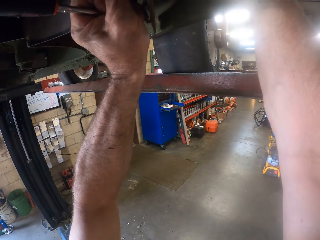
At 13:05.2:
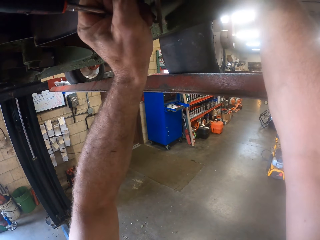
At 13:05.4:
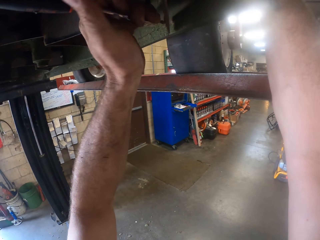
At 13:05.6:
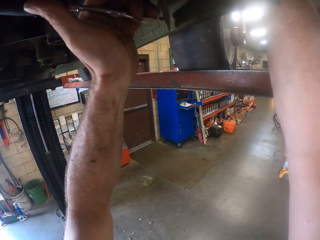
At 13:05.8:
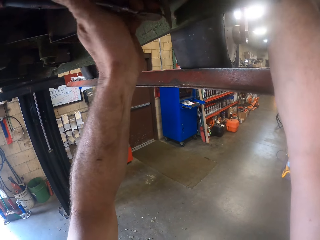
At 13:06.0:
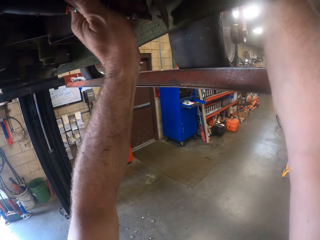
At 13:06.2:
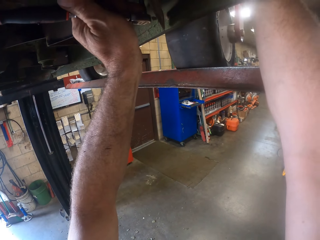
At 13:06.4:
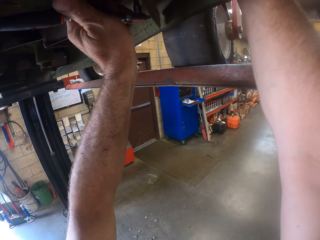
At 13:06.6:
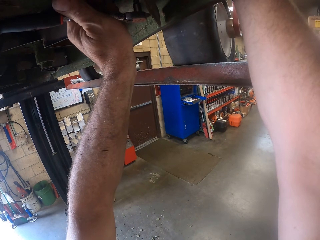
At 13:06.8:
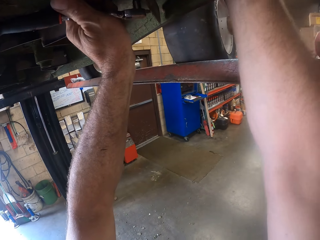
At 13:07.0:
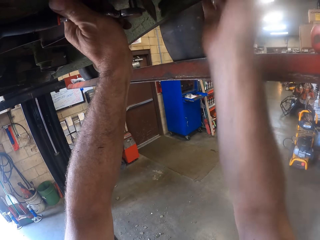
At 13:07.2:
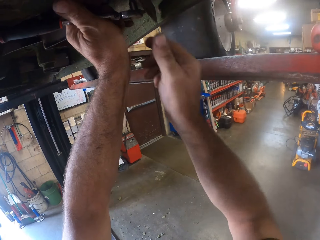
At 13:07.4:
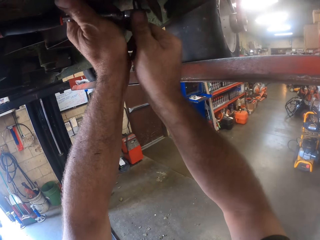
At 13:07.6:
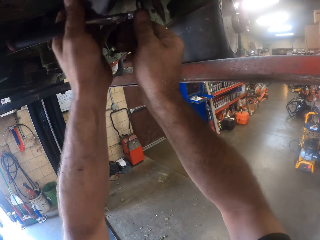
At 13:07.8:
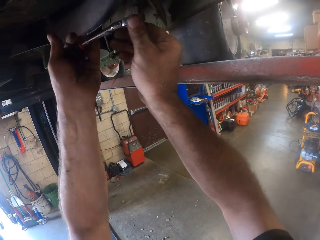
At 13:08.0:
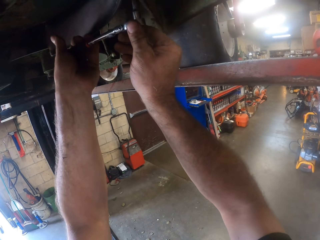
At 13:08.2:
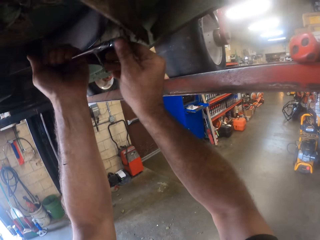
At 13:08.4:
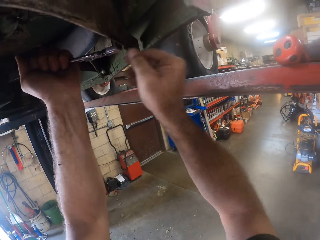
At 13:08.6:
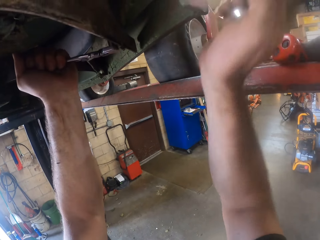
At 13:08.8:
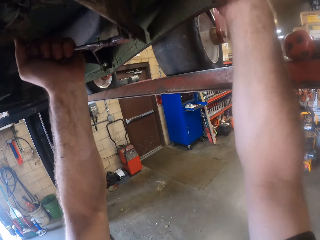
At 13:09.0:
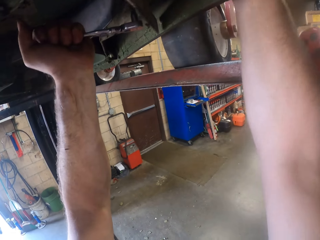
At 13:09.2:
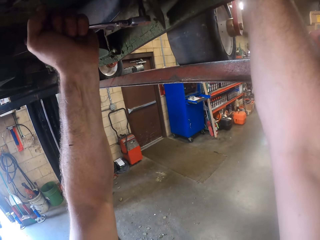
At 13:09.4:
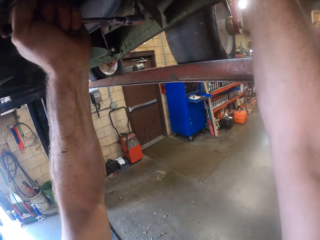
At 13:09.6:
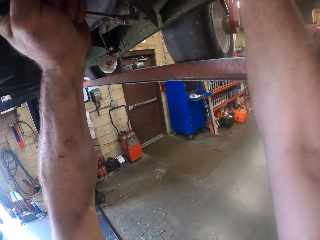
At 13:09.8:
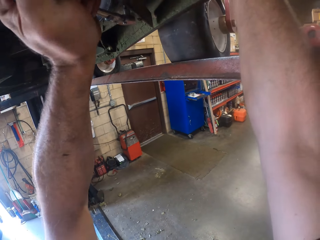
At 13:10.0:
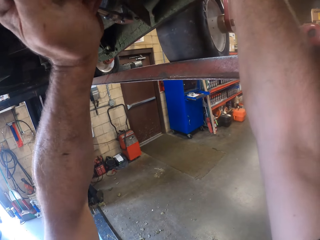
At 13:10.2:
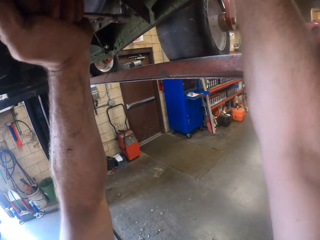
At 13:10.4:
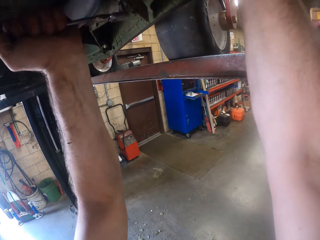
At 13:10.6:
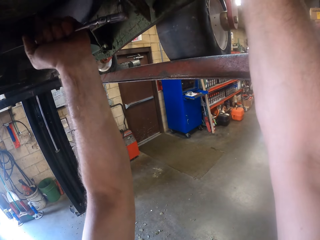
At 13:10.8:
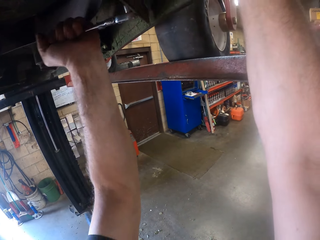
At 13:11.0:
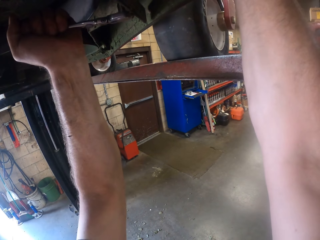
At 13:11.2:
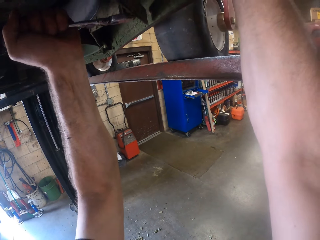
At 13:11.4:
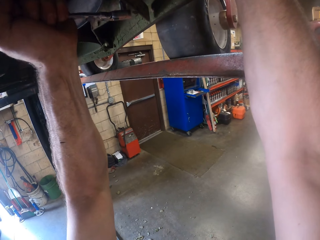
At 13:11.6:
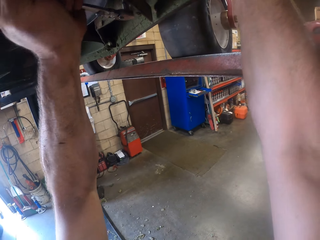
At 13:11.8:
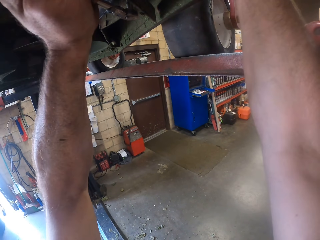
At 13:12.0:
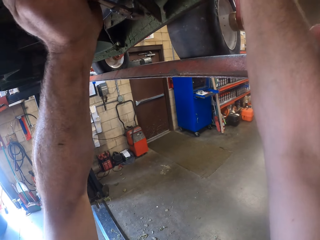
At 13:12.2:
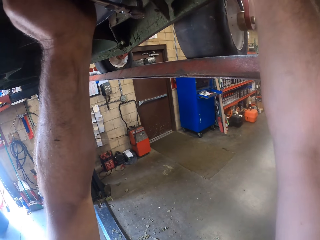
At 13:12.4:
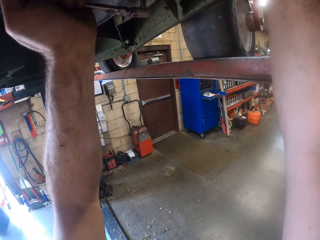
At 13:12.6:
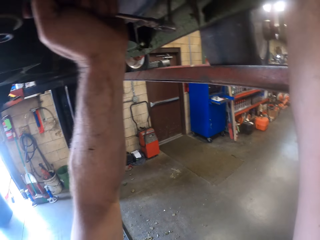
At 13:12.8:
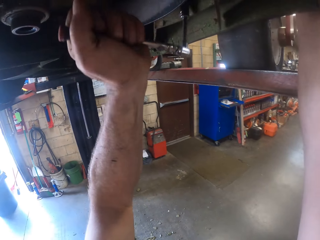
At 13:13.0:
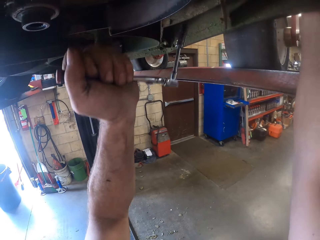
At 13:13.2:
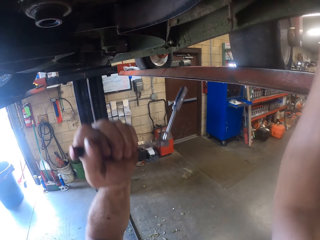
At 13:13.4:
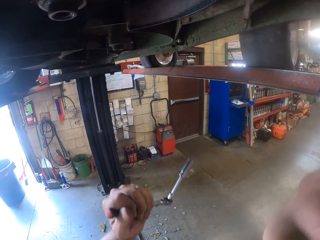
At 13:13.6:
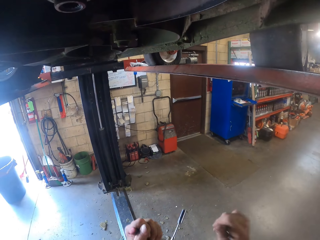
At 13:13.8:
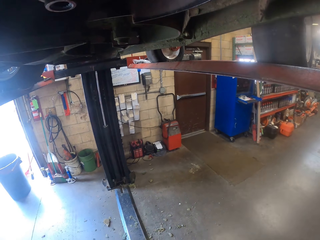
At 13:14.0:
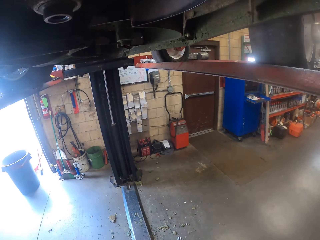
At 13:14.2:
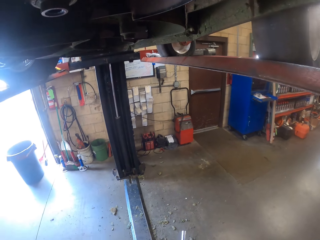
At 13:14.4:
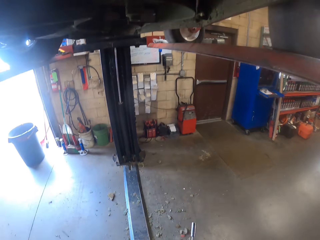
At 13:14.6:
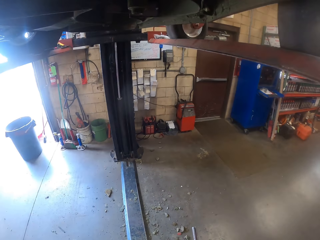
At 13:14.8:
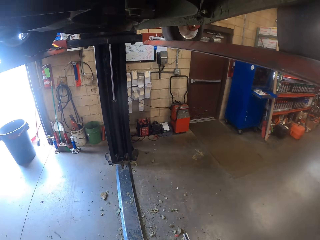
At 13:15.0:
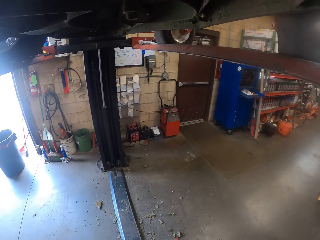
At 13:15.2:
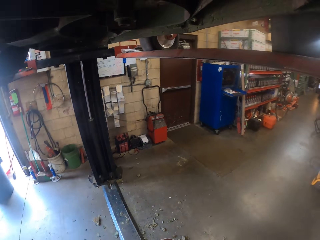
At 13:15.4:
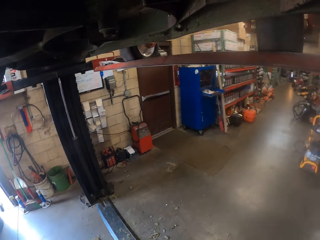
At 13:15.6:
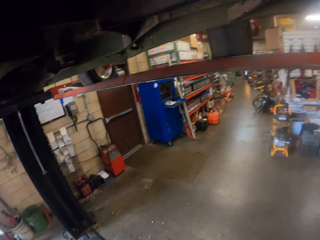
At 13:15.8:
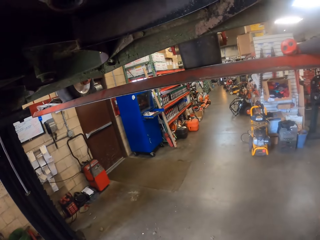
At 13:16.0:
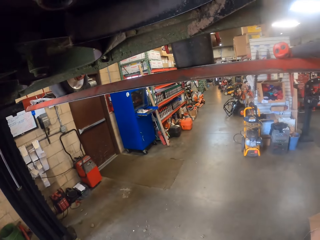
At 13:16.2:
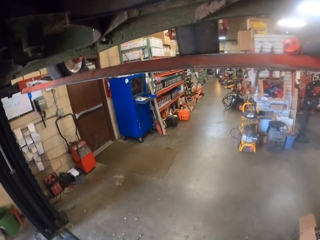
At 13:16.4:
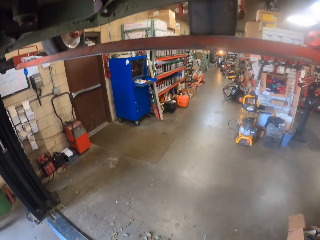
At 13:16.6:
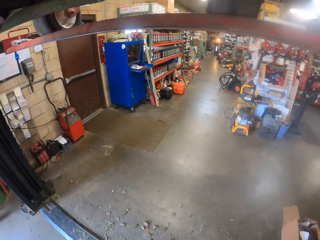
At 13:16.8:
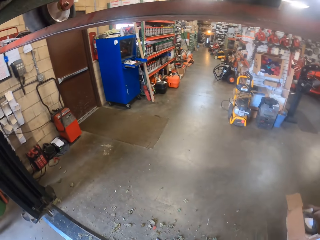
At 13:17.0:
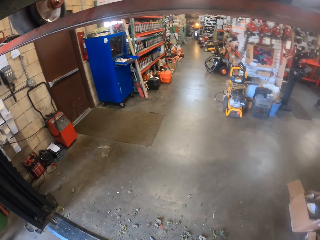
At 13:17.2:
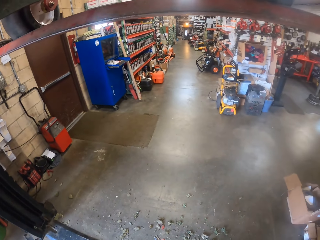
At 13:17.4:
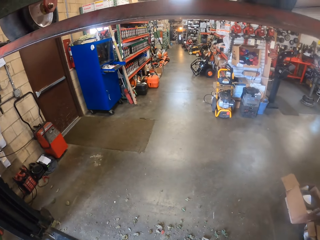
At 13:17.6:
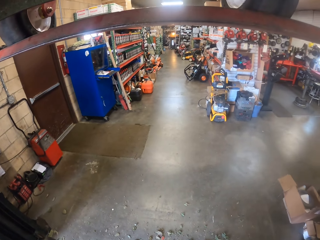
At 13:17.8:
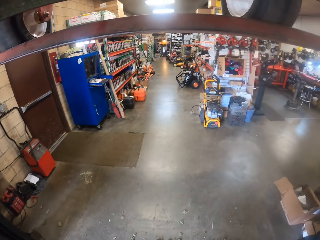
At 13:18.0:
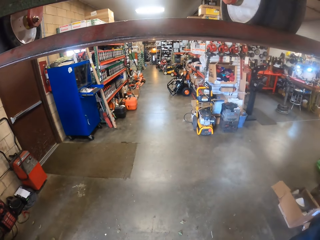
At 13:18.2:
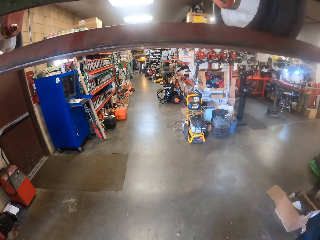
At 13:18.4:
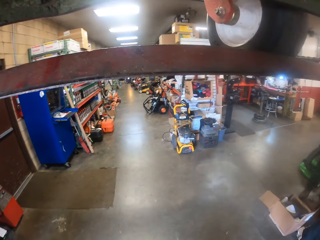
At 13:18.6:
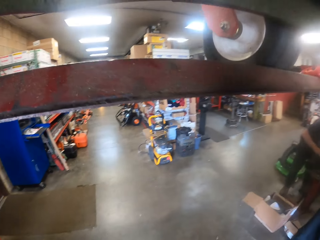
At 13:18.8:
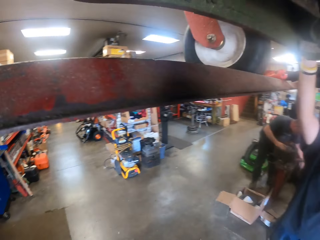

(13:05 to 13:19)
The camera wearer holds a metal wrench with both hands. He pulls his hand off the metal wrench. He holds something. He tightens something with the metal wrench. He removes both hands from the part underneath the lawn mower. He pulls the metal wrench off something. He looks around the workshop.

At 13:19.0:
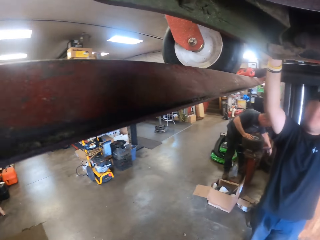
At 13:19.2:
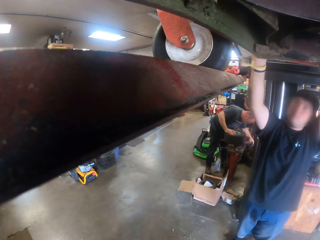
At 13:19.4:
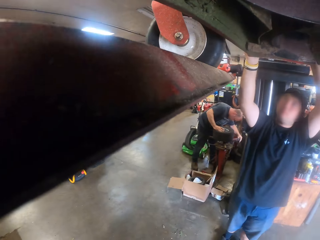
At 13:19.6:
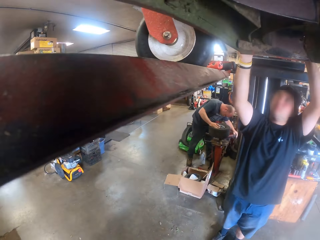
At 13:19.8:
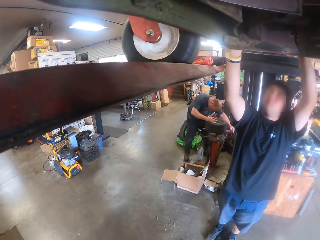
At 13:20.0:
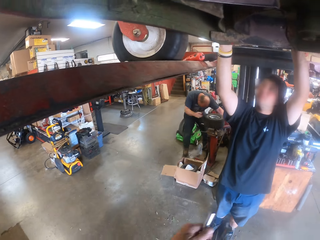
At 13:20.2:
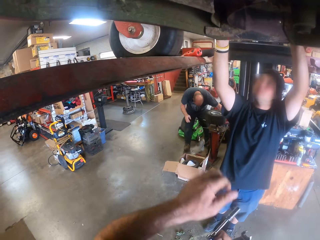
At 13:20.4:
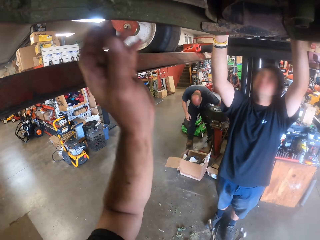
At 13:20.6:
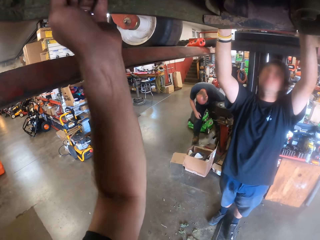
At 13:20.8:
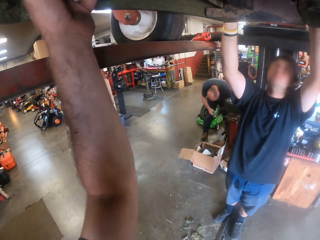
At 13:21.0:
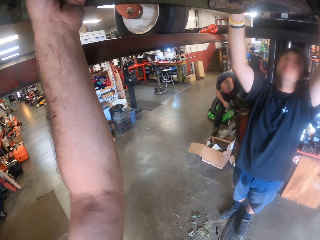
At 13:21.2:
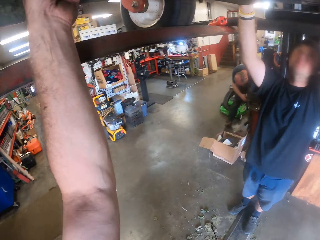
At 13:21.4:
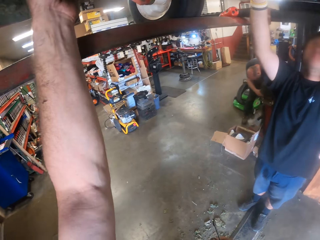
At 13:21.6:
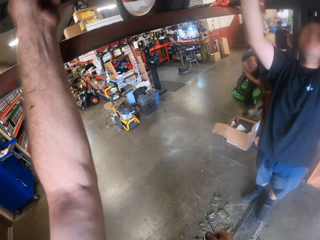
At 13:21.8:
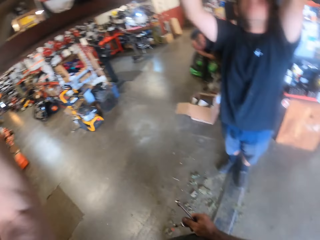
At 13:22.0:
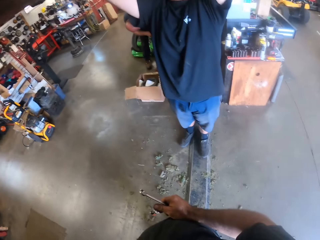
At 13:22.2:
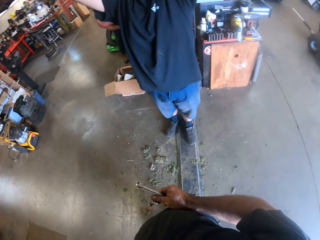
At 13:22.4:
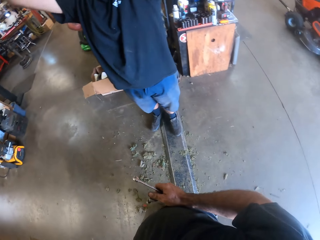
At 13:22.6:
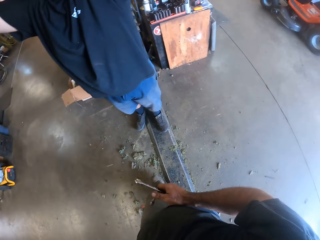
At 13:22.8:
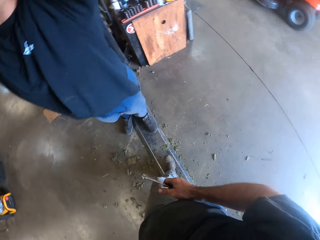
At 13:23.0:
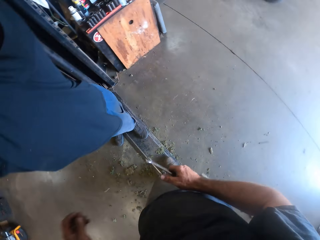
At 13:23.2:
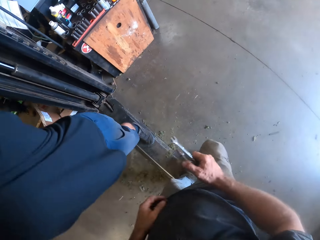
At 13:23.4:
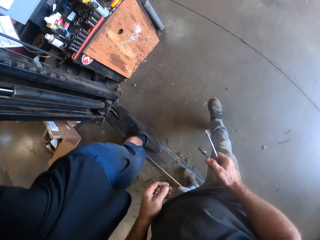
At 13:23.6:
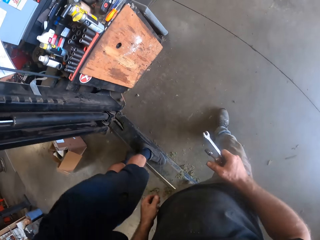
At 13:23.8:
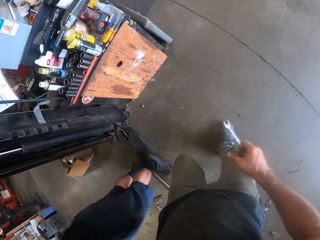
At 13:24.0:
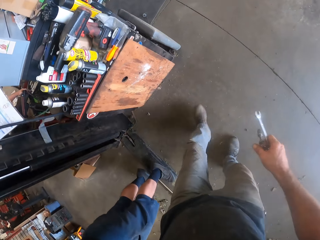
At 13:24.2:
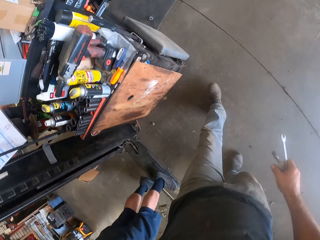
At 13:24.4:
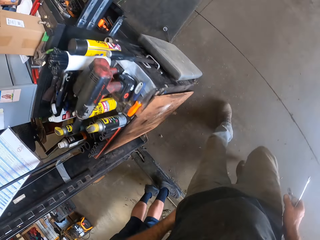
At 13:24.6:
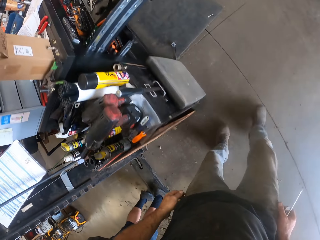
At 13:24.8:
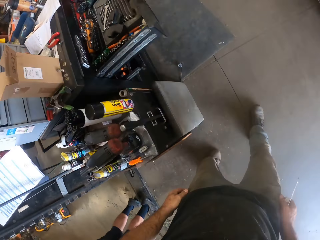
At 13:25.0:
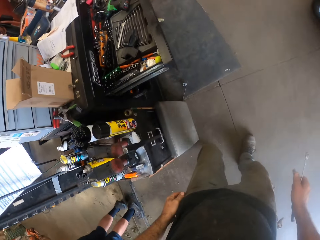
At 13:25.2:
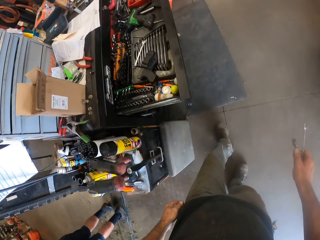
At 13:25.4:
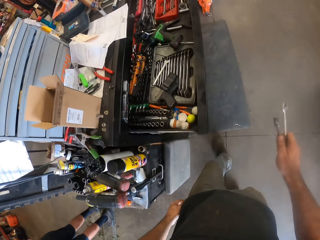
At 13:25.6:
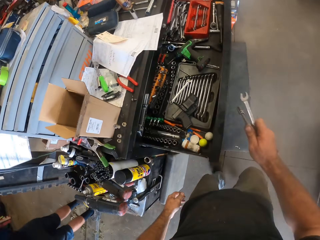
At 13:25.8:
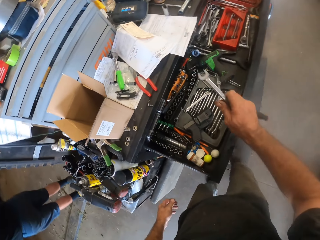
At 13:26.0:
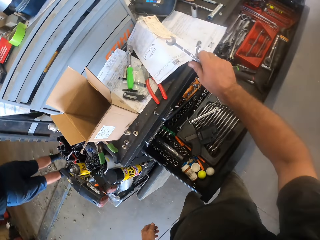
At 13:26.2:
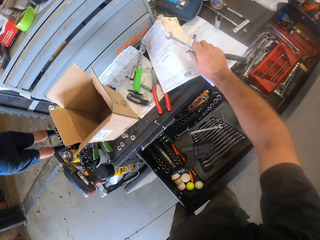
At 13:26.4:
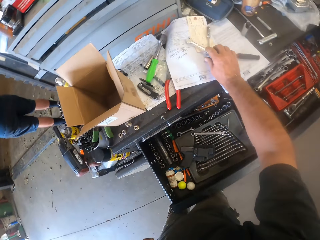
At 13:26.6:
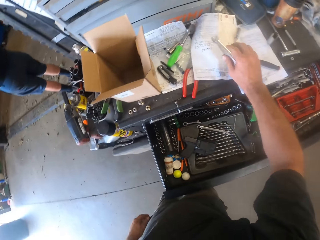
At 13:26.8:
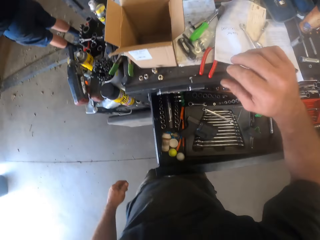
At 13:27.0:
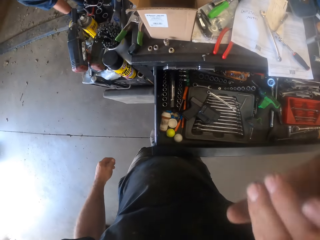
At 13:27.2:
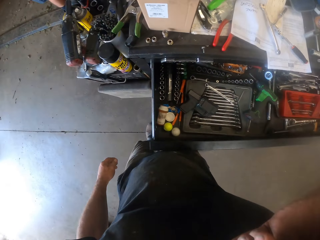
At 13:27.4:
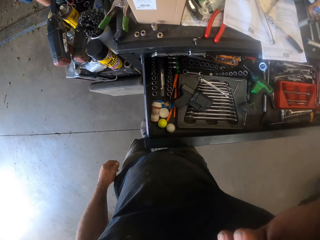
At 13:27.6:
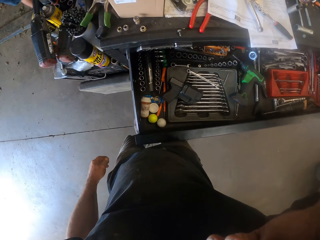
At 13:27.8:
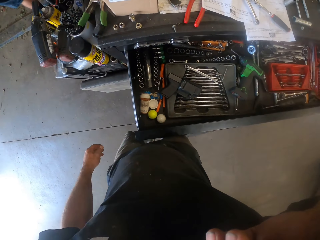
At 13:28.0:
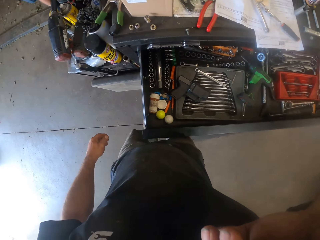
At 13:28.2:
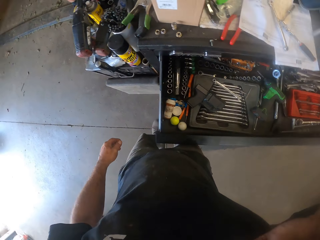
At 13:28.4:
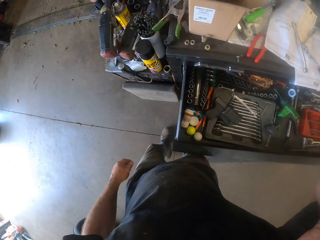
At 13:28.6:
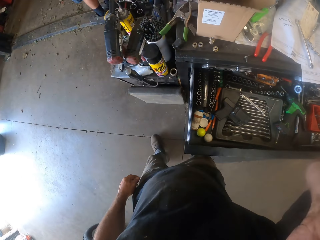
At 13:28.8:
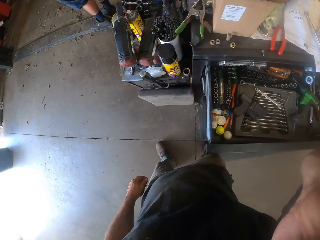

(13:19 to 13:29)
A man holds the metal with both hands. The camera wearer adjusts the part underneath the lawn mower with his left hand. He fixes something with his hand. He removes his right hand from the part underneath the lawn mower. He walks away from the car lifter. He drops the spanner and bolt extractor holder in his right hand on the table. He touches his face with his right hand. He holds something with his hand.
